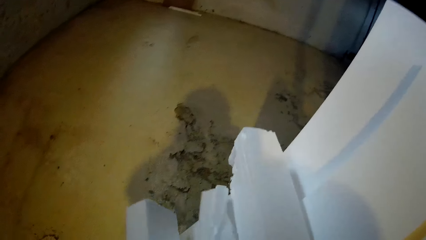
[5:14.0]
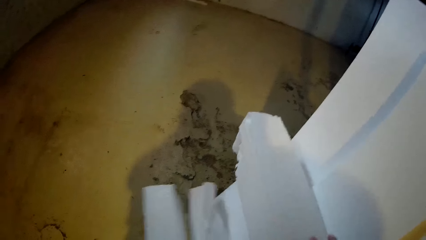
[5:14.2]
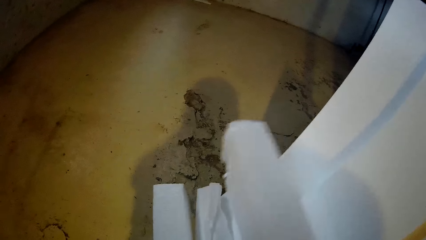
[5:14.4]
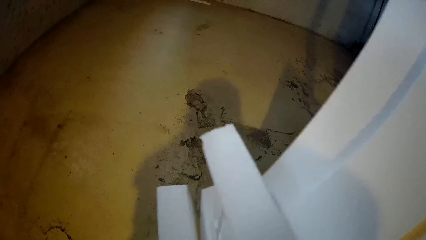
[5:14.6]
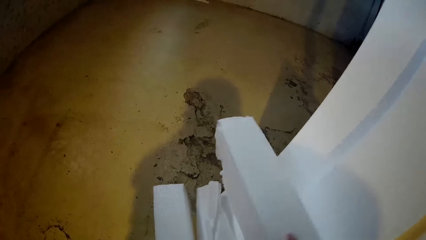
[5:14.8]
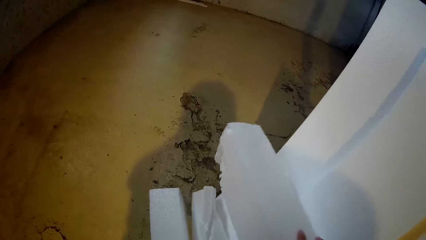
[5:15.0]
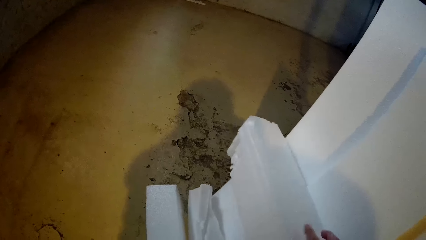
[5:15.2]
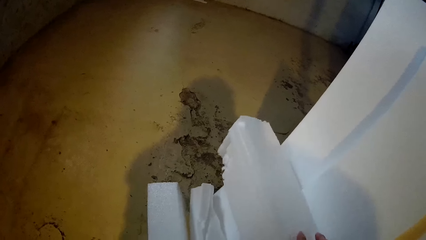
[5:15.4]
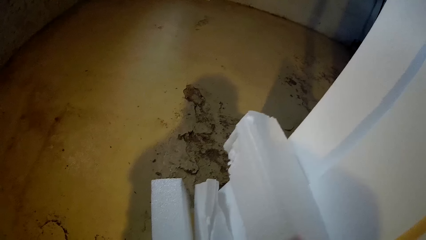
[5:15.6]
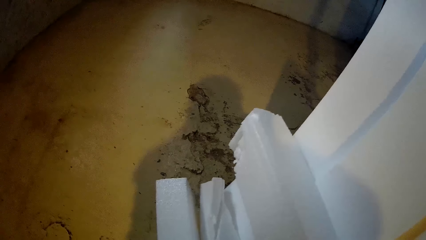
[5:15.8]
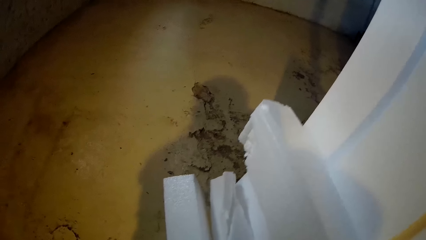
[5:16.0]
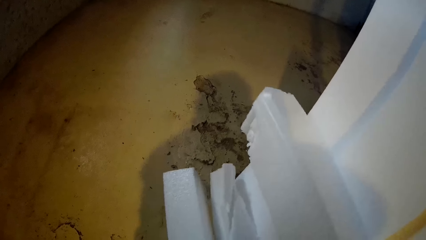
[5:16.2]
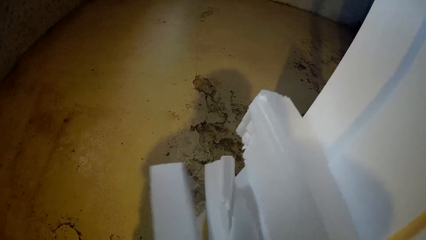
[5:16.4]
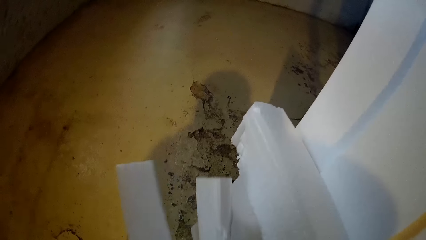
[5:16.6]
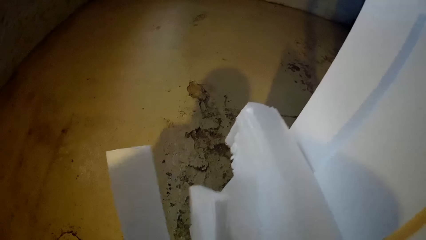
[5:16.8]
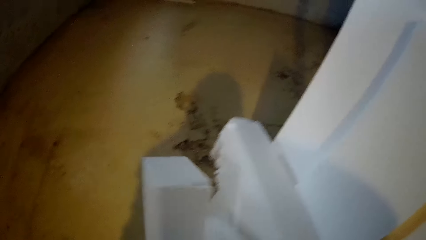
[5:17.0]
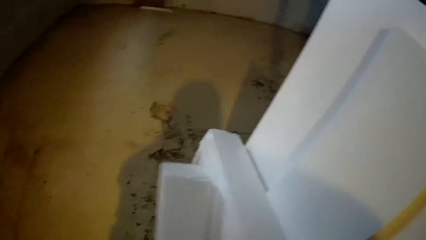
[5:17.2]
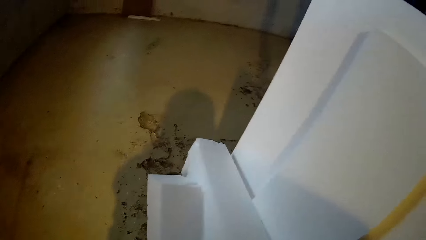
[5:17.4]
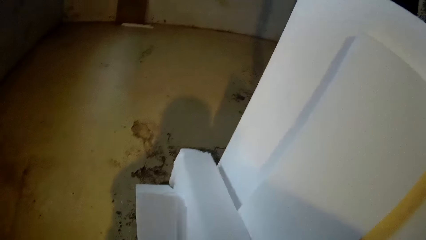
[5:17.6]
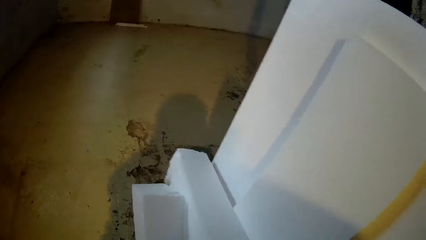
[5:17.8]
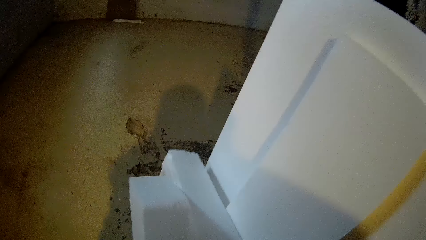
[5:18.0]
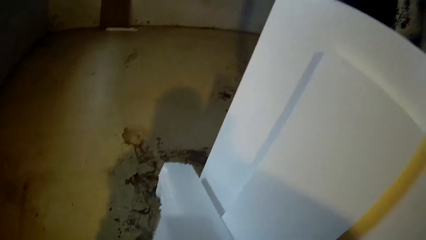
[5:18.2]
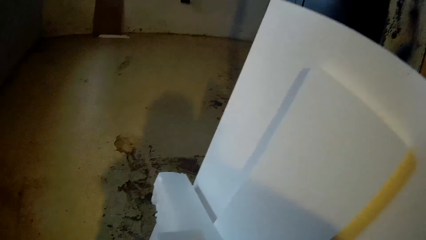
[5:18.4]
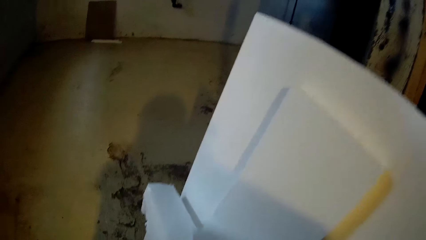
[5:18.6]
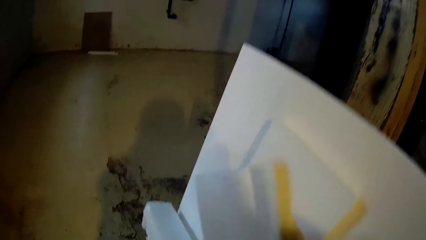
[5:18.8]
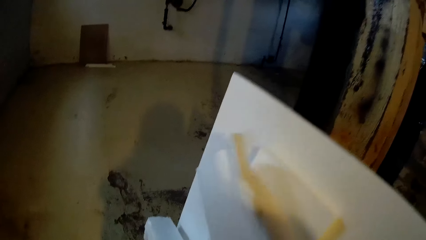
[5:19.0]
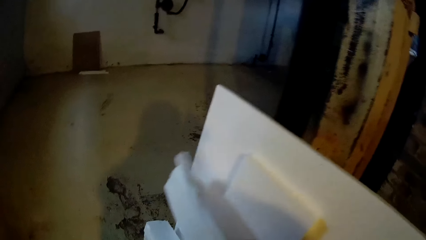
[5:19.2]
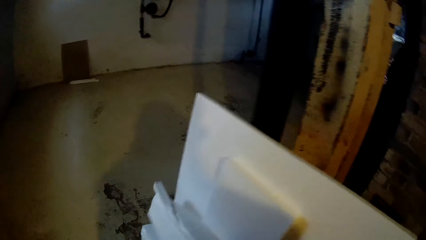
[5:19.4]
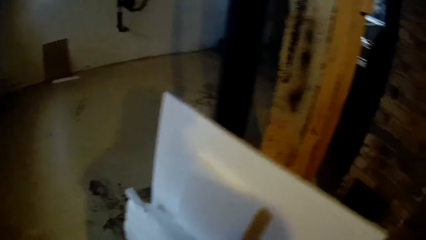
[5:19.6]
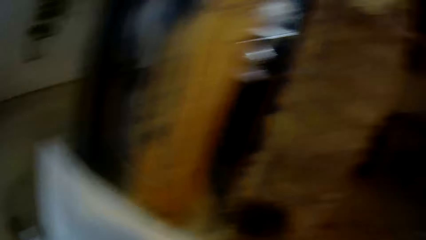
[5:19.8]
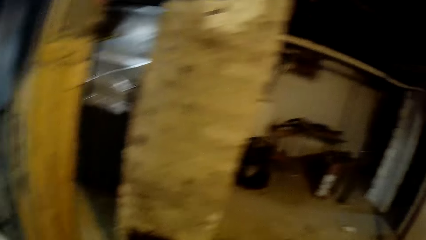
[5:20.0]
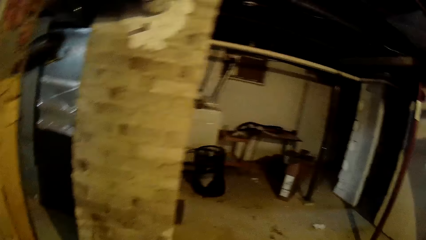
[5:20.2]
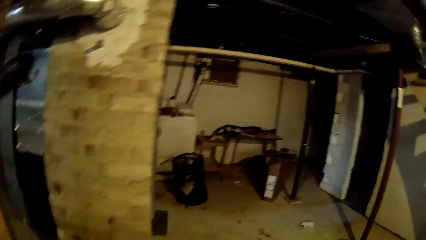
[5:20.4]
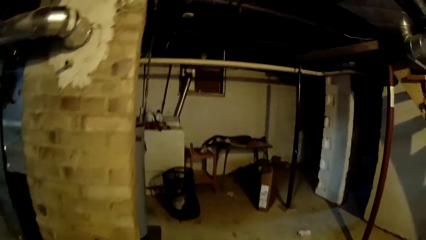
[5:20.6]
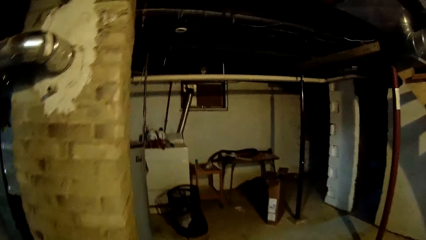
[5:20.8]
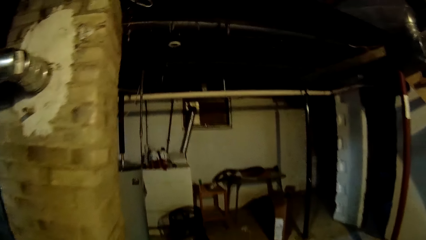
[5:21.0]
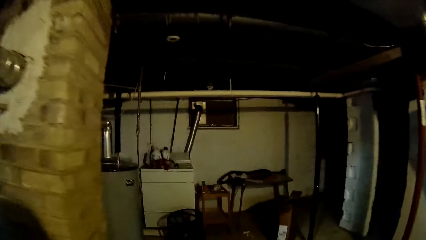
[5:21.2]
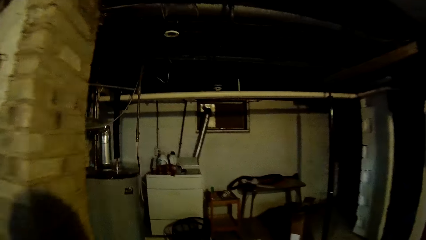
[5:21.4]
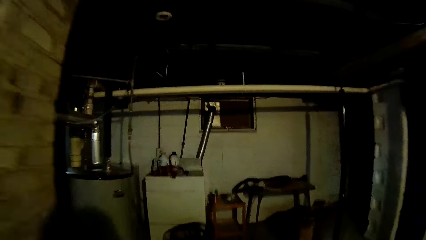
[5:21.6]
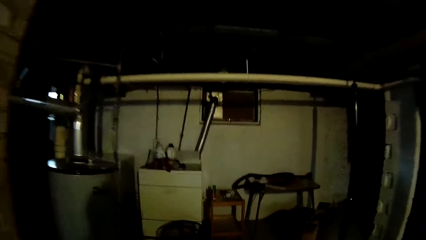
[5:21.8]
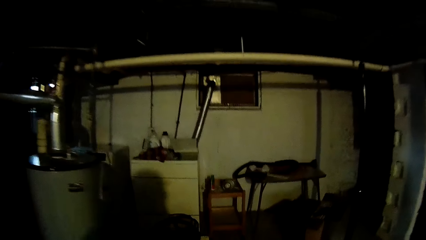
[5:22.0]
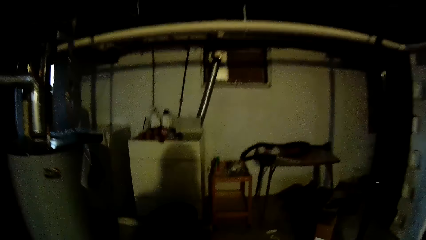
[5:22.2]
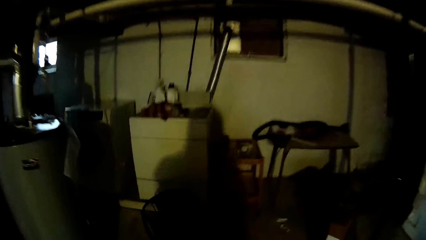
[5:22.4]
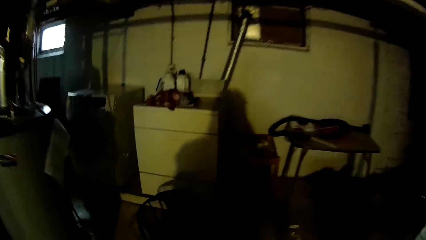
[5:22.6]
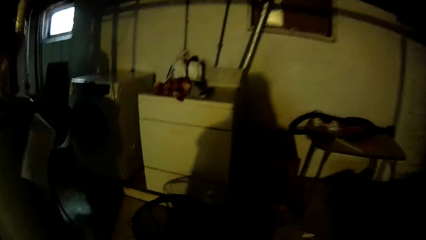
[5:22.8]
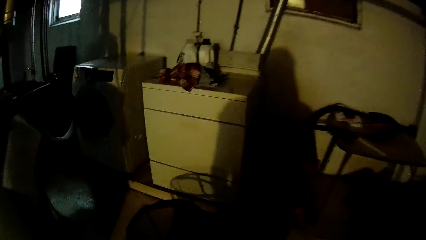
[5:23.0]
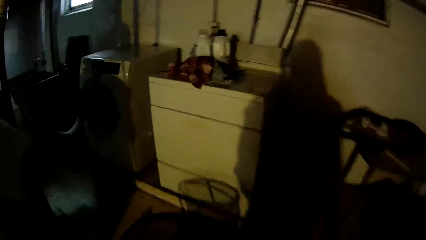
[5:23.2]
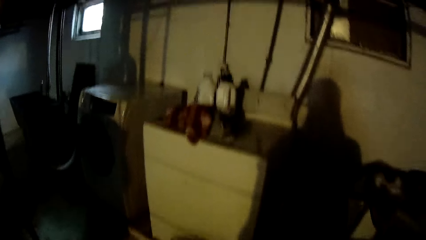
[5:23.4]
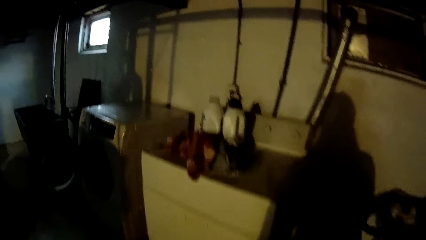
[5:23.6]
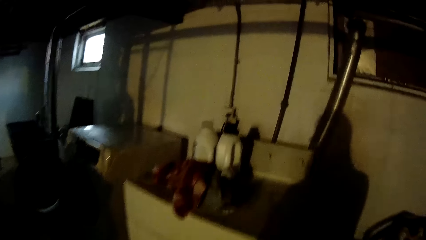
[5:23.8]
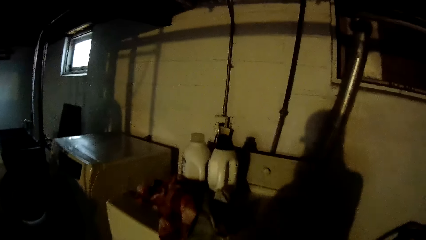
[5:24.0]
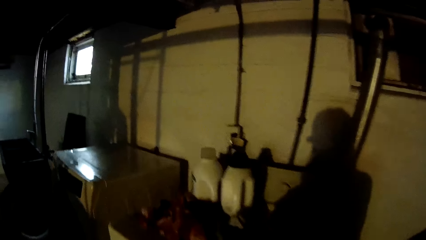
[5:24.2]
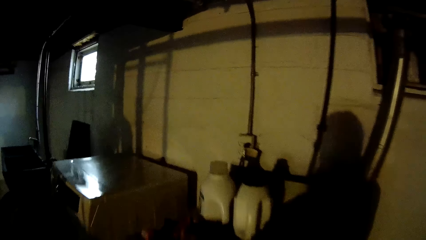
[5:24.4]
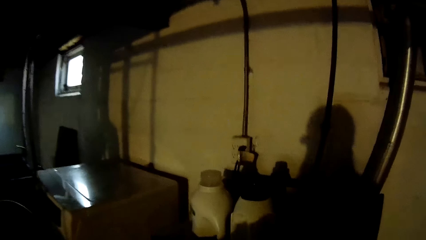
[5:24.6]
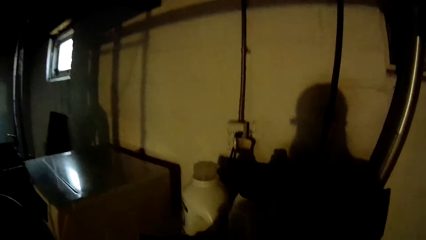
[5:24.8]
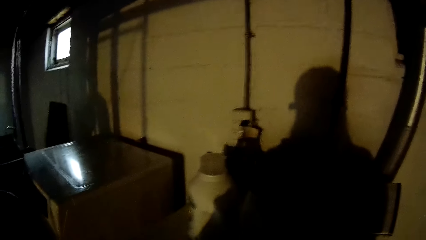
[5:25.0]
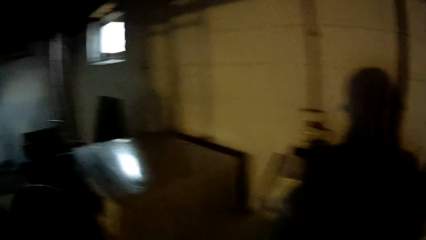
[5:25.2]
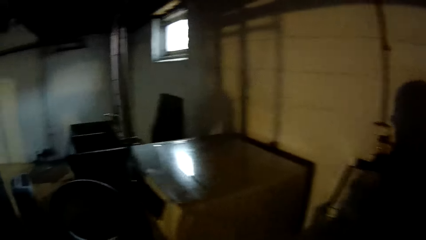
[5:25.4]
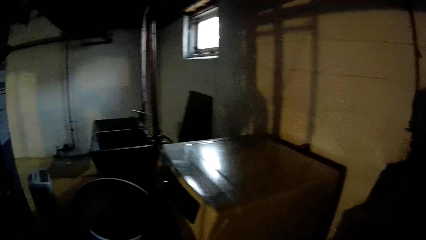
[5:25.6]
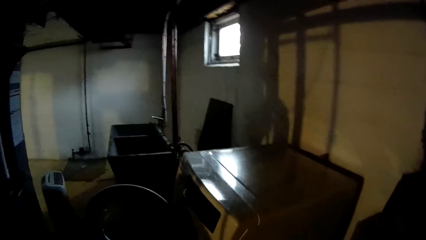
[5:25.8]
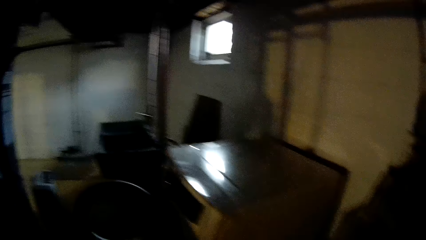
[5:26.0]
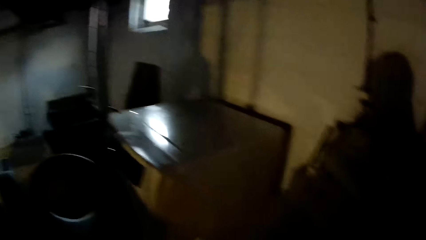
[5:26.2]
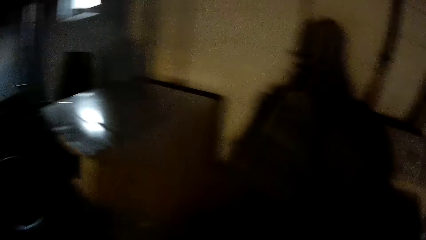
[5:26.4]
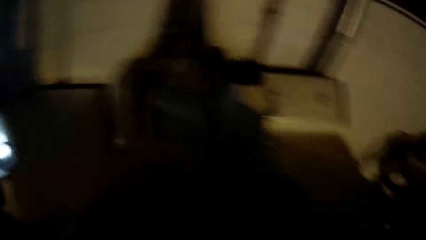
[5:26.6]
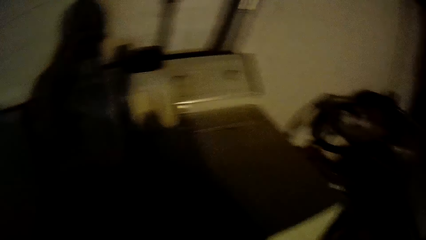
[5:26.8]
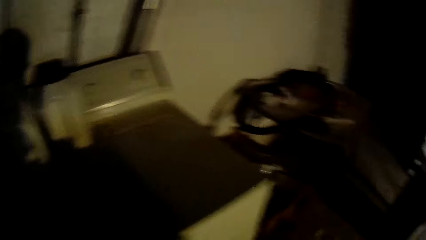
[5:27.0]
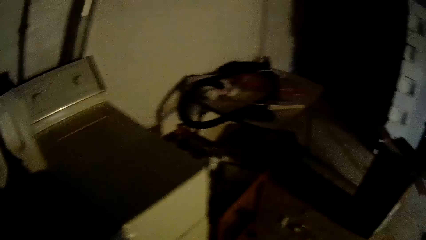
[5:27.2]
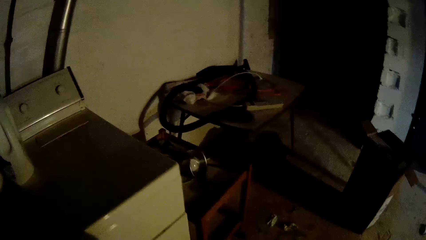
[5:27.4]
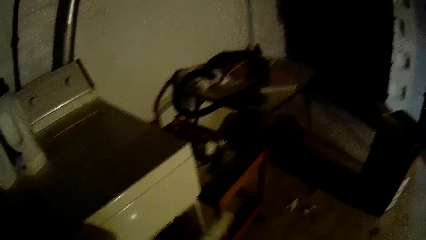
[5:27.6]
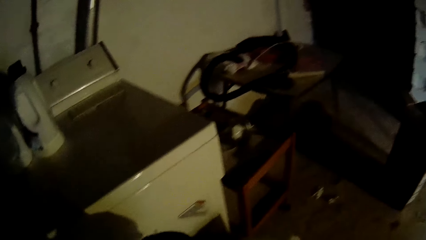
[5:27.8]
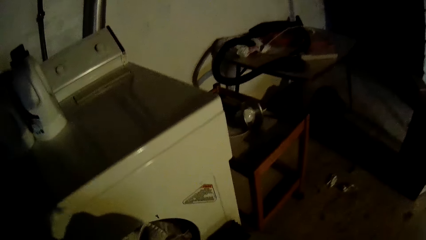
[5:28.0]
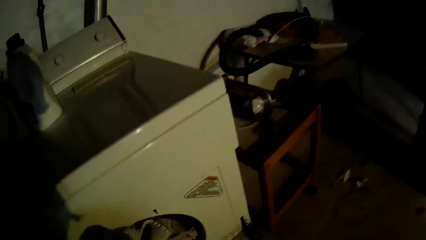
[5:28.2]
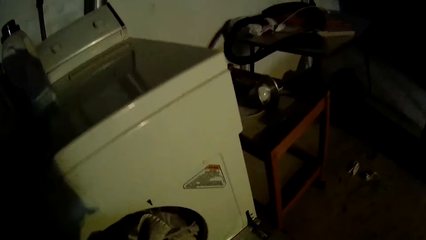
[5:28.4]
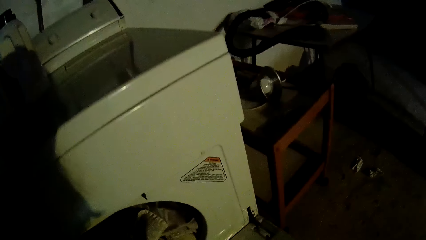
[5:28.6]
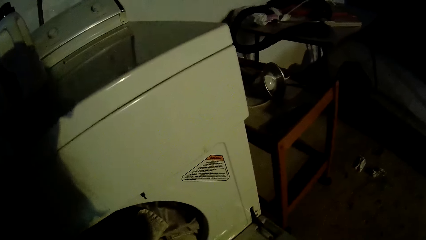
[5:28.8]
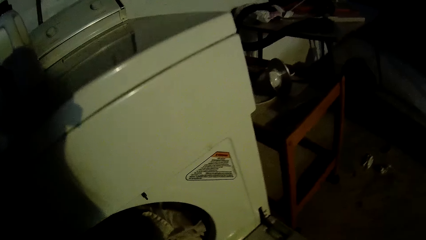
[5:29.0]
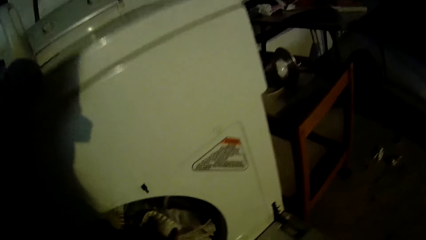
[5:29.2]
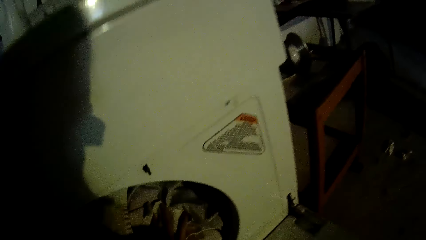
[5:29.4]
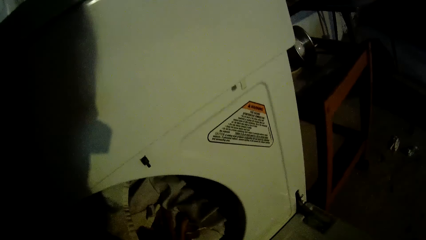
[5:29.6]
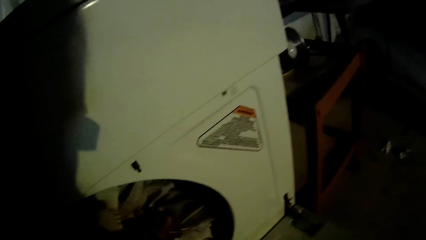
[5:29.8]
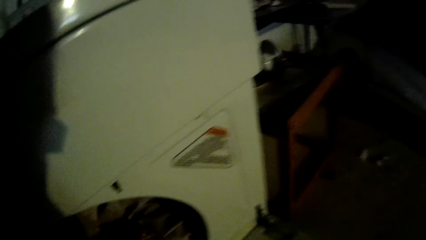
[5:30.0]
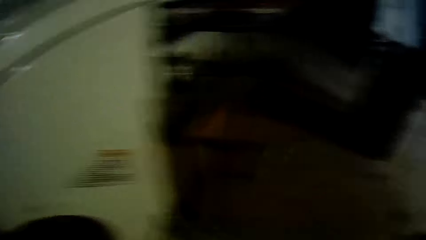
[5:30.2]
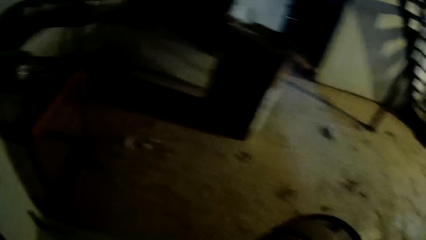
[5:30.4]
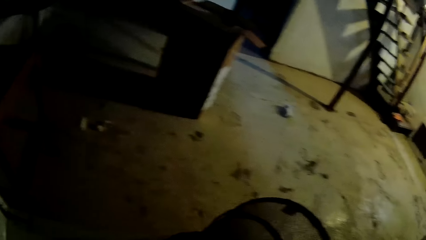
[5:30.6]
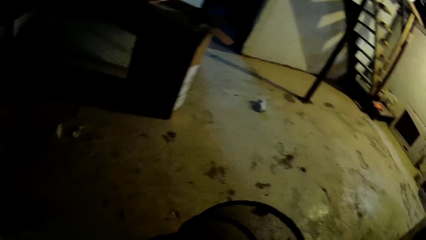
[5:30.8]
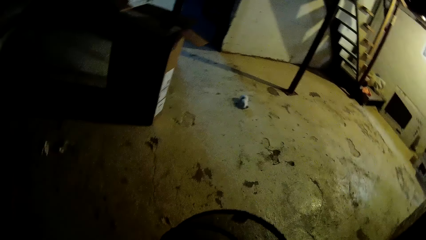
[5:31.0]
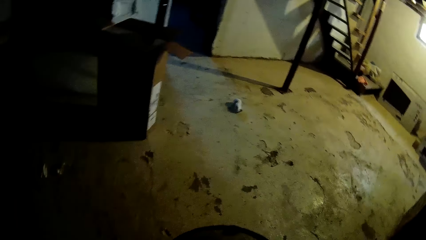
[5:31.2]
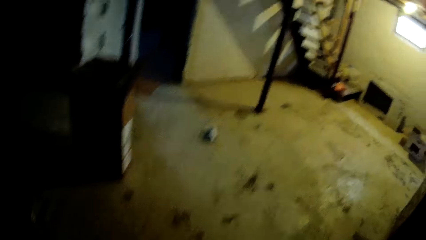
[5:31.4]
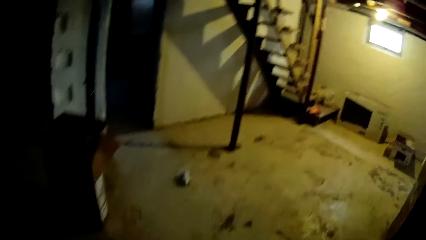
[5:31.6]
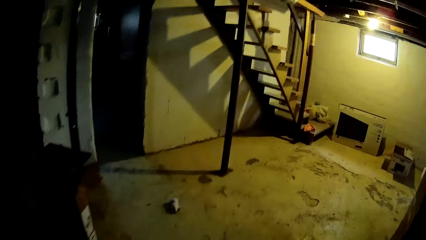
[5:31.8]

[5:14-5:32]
The camera wearer arranges the foams on the floor with her hands. She walks on the floor, stands on the floor, and opens a washing machine. She grabs clothes in a dryer with her left hand. She stands on the floor.
